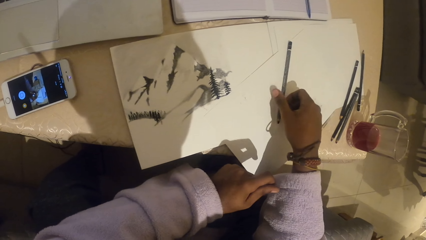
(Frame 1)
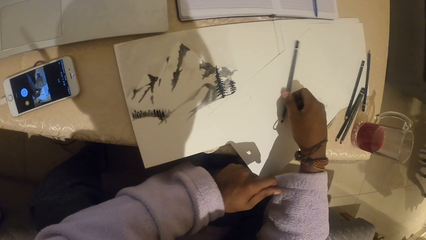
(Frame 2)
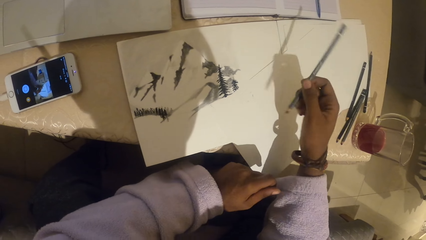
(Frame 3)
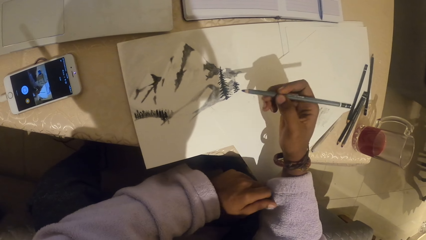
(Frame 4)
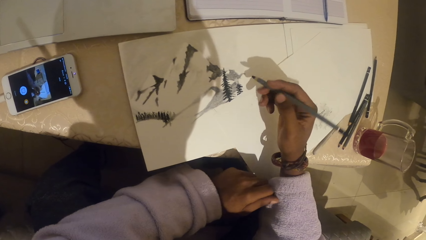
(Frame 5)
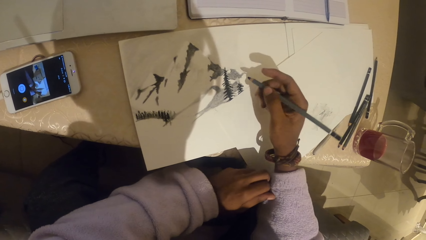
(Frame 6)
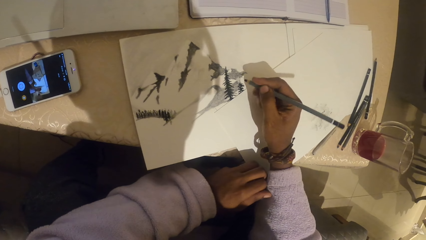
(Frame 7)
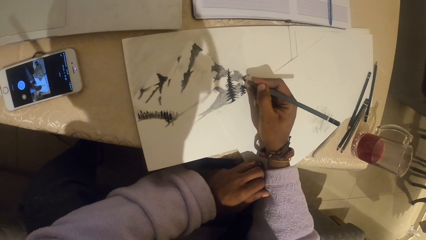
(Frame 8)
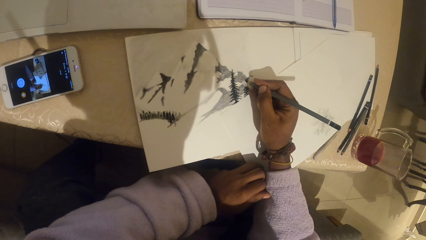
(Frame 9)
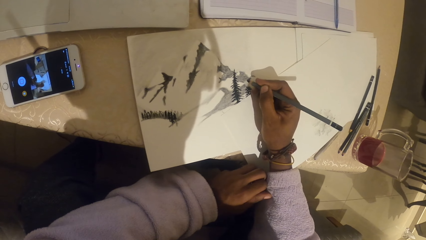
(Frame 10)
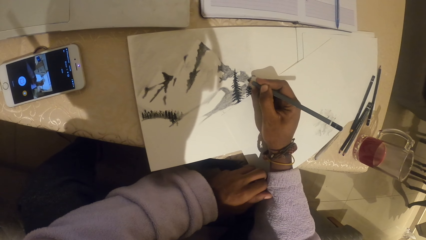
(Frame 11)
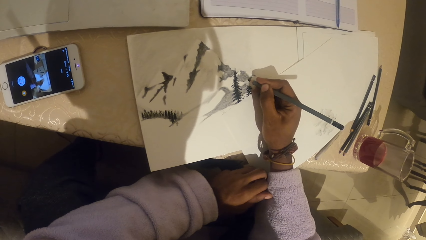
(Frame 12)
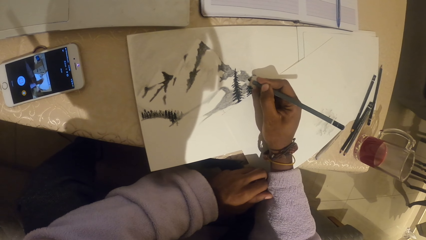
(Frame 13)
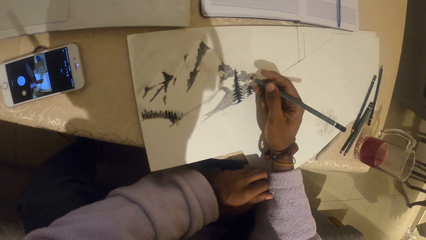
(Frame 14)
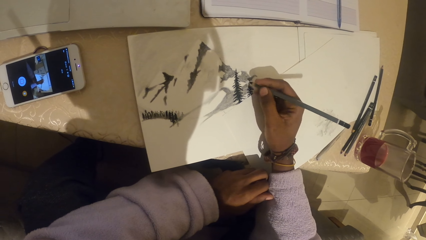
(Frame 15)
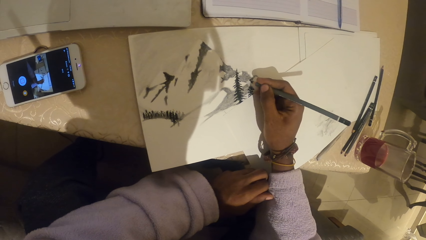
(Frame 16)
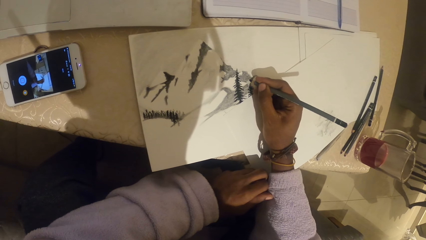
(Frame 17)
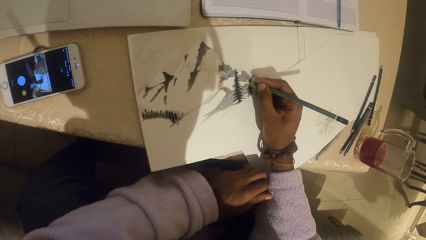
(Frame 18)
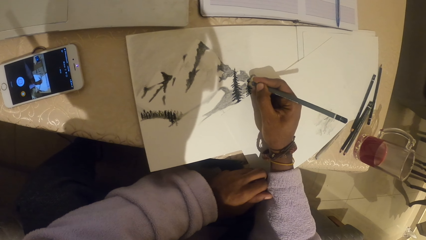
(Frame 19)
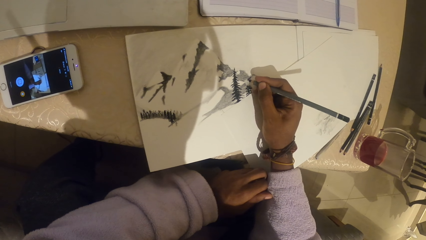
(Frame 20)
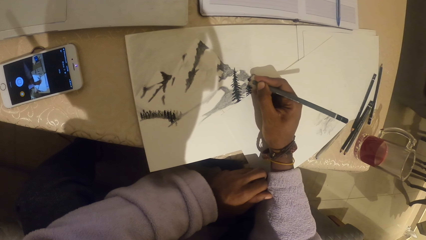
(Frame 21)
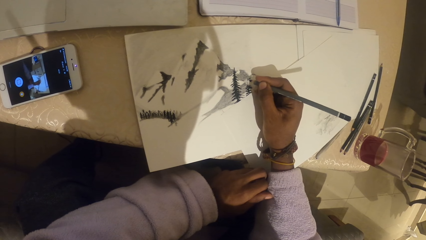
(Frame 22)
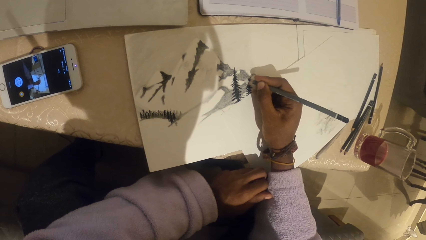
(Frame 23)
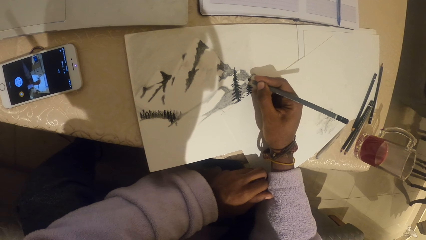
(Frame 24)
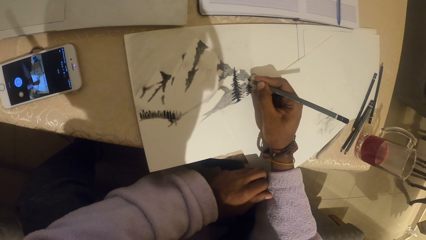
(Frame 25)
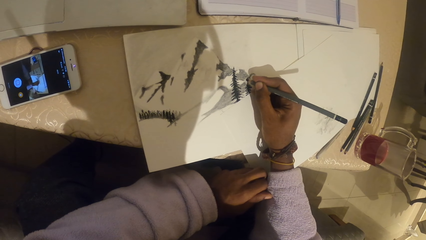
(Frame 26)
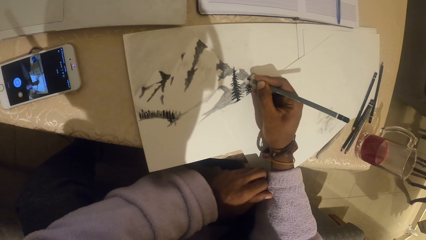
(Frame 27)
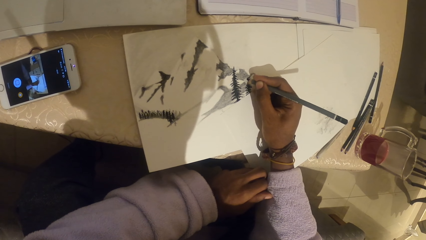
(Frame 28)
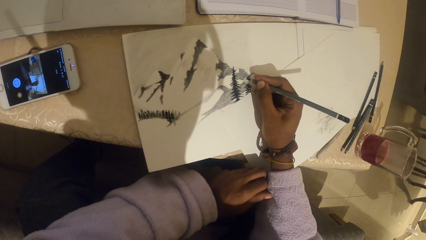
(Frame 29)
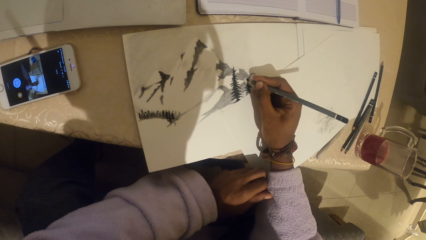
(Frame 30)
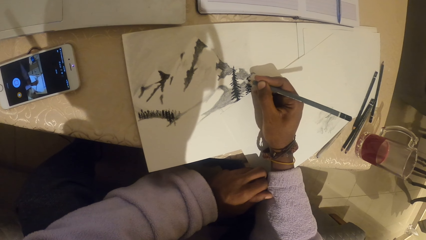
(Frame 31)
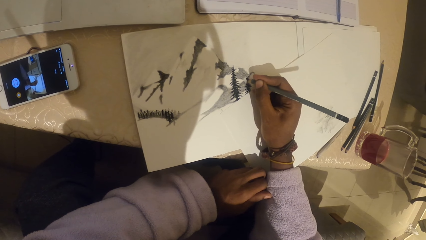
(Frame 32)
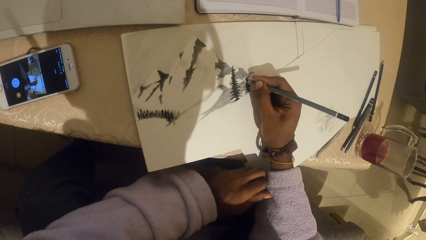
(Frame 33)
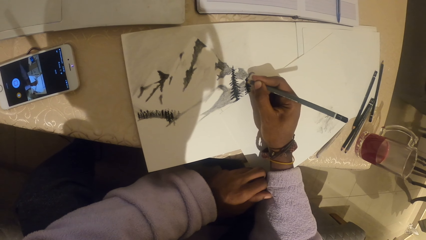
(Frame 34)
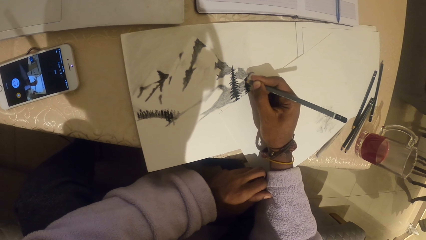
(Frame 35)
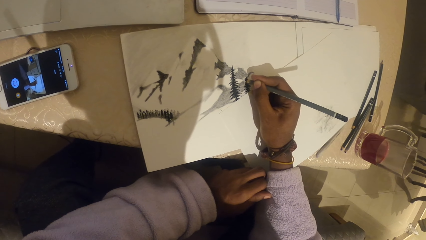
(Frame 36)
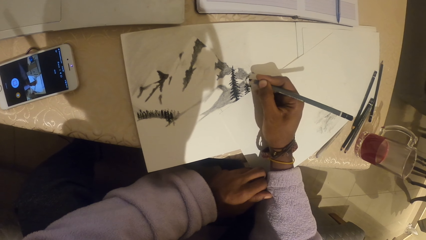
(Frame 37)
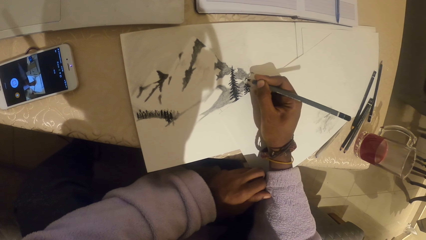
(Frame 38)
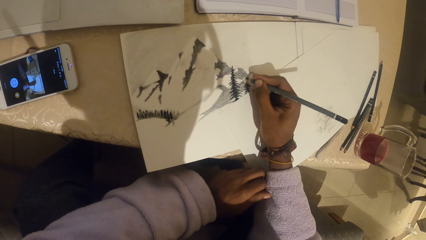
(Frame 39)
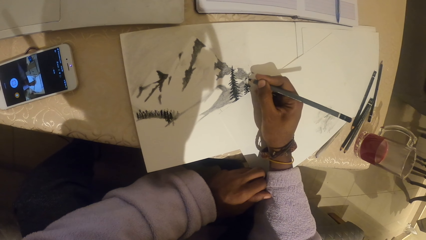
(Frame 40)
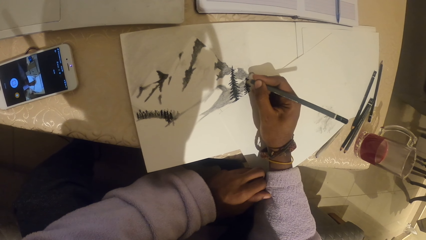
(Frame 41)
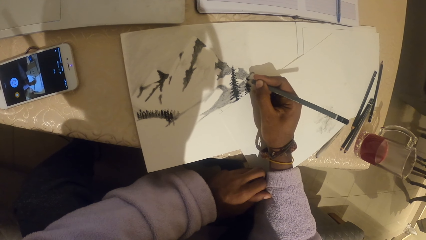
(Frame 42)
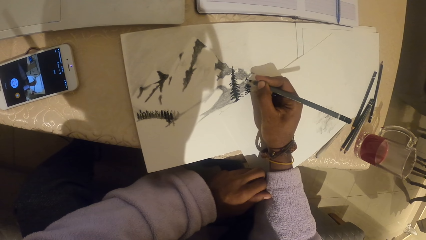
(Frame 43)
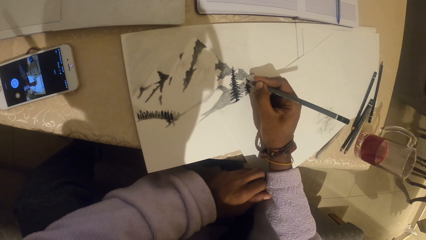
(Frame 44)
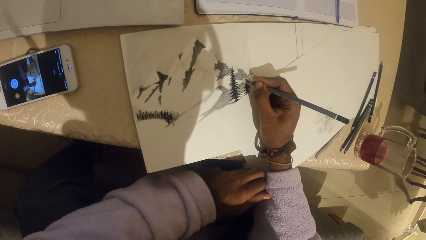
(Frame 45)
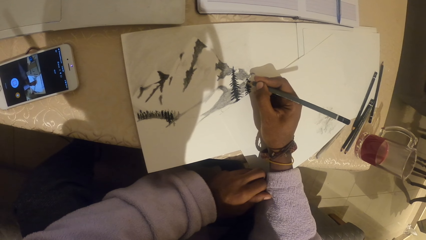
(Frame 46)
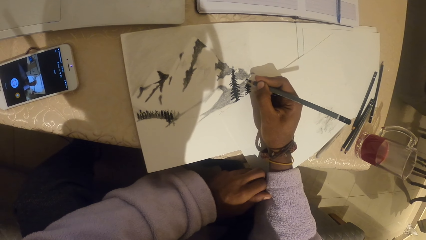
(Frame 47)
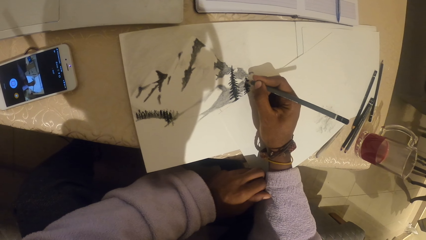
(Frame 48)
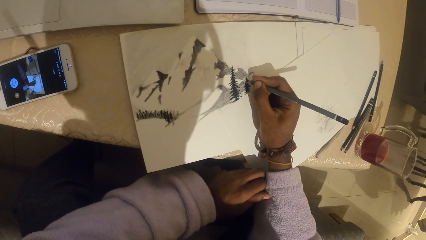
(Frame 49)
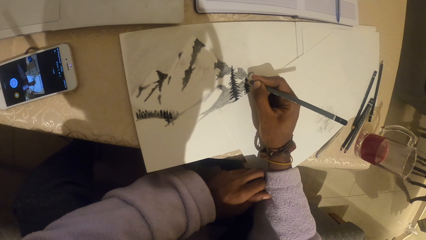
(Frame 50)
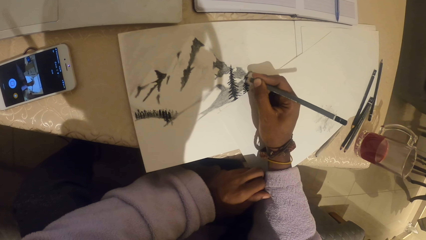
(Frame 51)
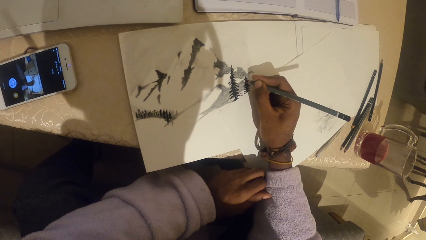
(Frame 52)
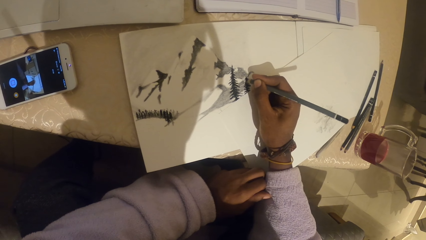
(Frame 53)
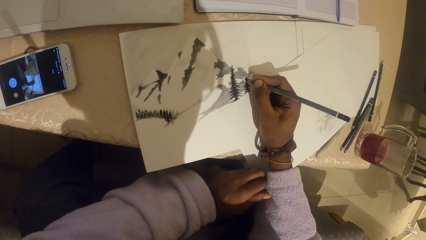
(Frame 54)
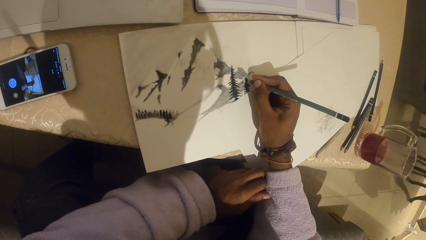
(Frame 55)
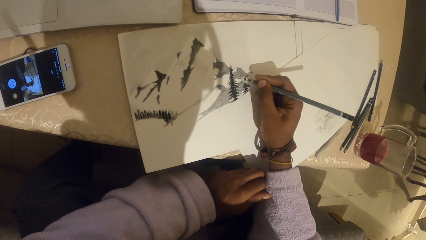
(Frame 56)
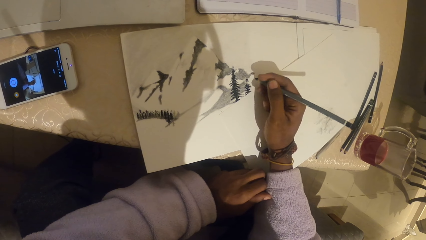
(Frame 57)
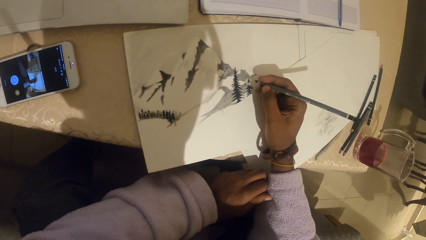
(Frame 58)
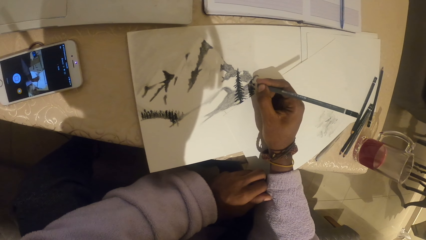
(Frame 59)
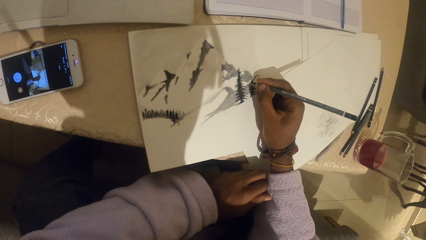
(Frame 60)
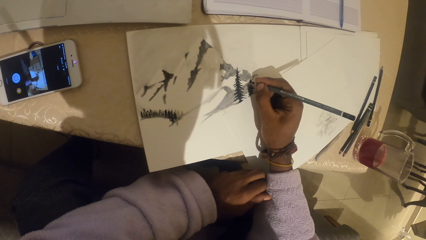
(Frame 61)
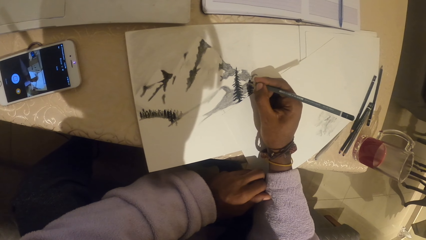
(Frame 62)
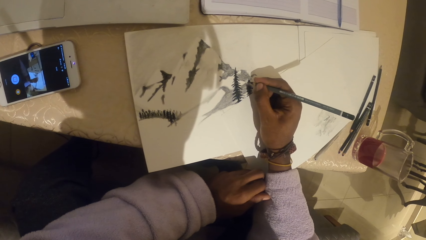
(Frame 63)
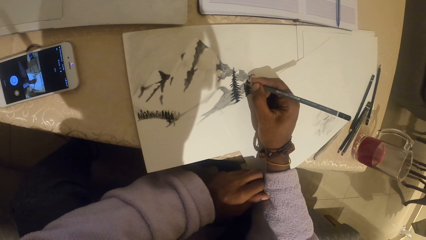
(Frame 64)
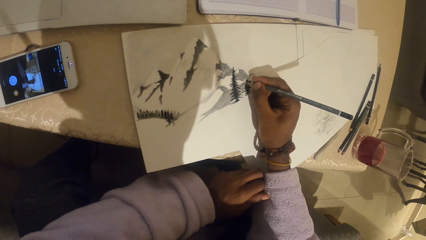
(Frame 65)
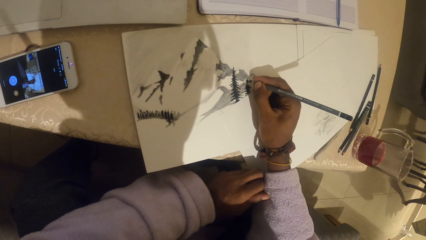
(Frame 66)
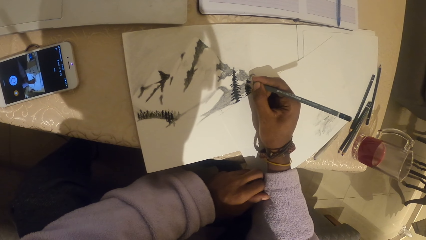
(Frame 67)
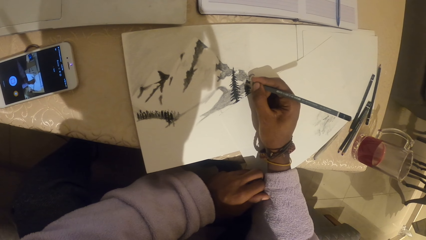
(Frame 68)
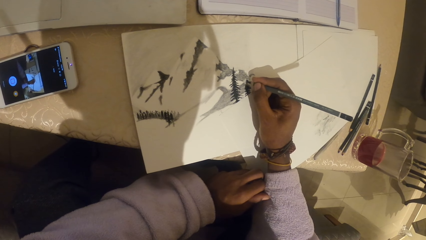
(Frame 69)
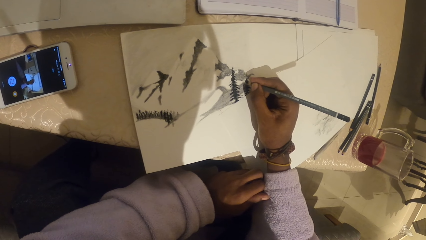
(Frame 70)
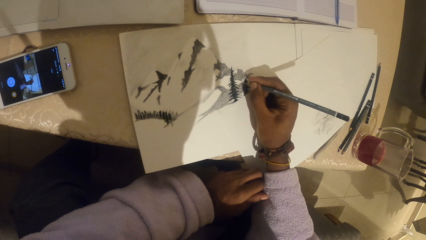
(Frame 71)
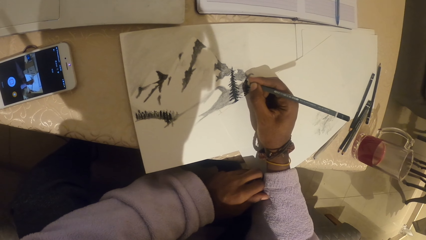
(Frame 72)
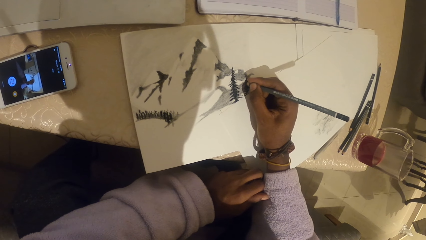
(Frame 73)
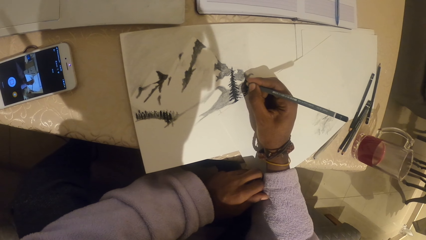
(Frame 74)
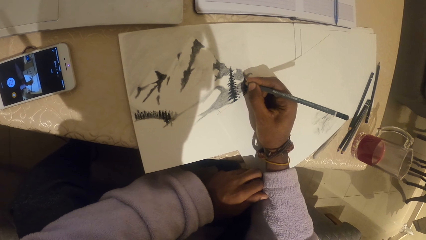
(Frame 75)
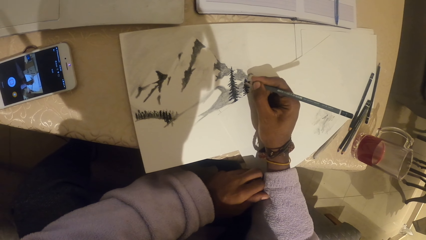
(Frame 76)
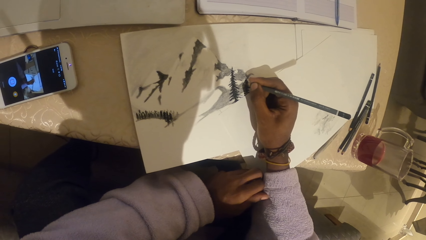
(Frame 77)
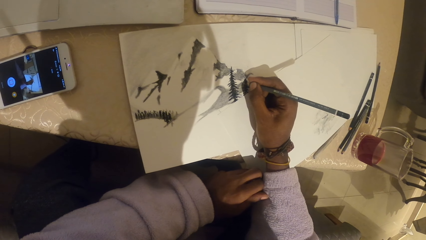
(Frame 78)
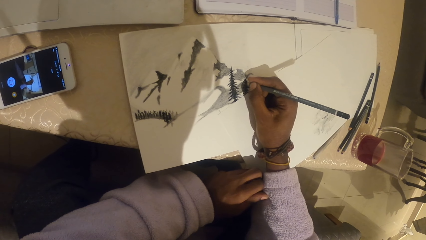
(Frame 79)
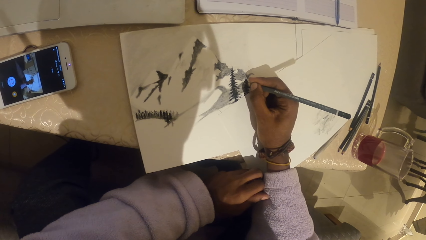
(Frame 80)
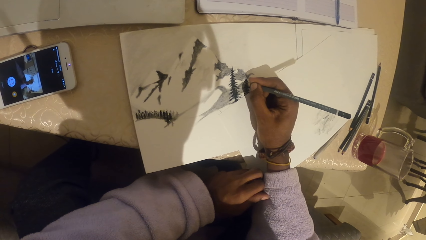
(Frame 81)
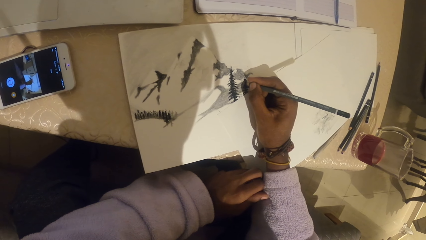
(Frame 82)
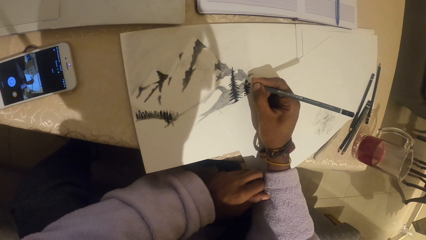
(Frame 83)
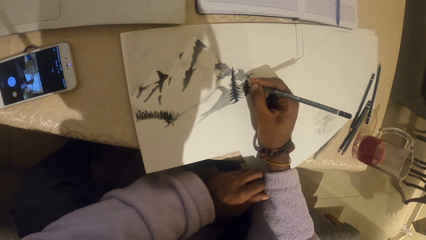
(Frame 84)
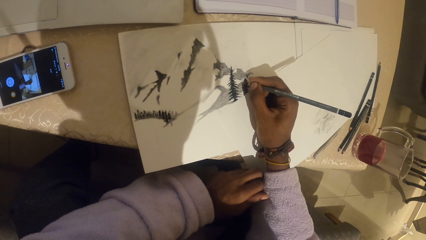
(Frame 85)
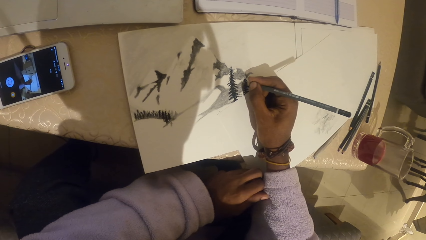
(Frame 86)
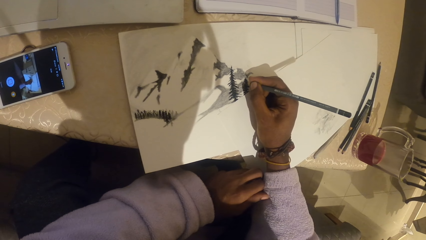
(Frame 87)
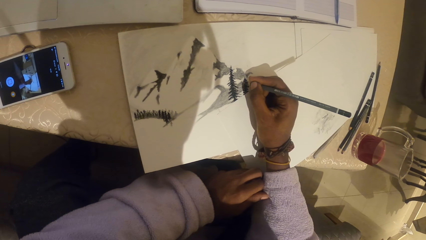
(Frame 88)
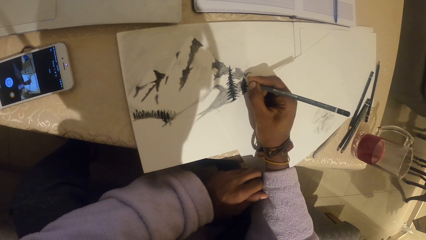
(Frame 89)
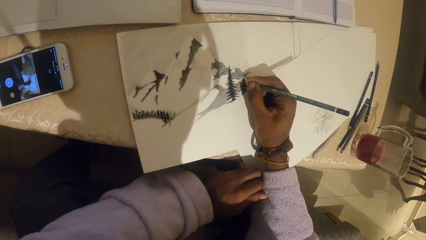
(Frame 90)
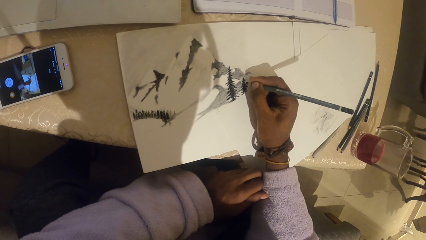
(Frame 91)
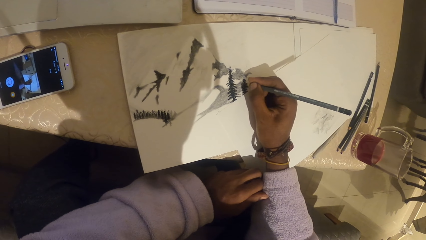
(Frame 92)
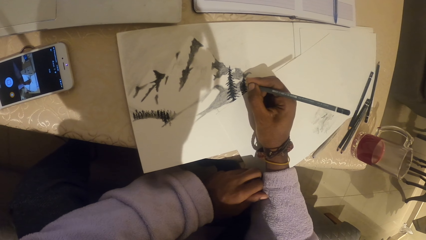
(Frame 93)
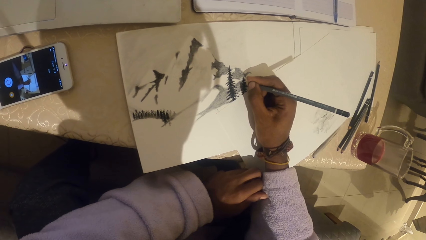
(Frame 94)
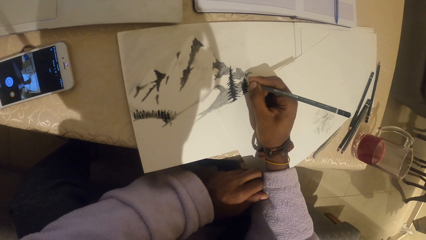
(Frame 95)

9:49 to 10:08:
The camera wearer picks up a pencil. They draw on a paper with the pencil. They align the pencil on the hand. They draw on the paper with the pencil.
